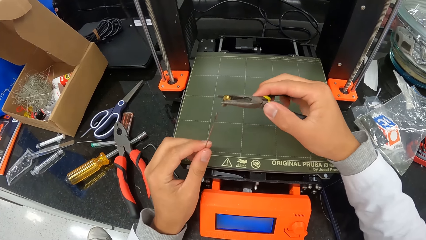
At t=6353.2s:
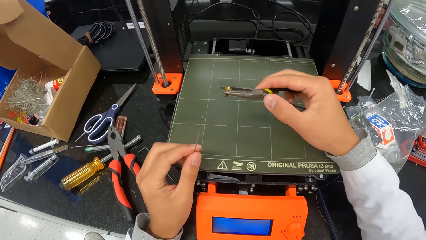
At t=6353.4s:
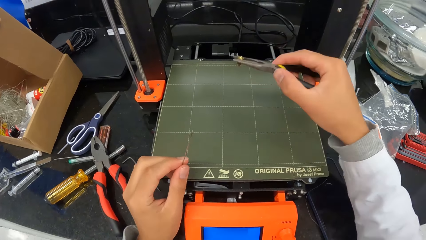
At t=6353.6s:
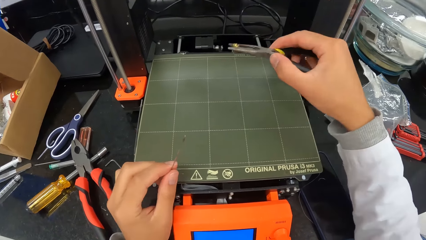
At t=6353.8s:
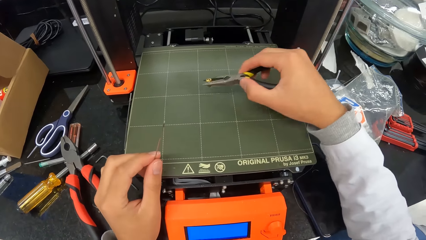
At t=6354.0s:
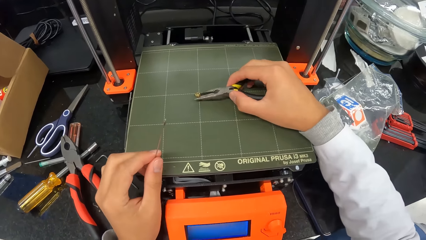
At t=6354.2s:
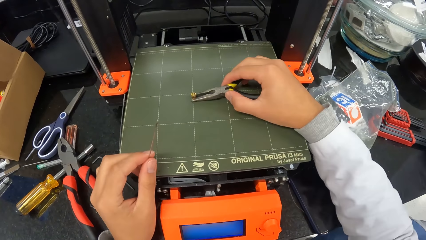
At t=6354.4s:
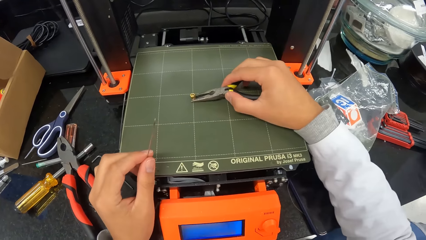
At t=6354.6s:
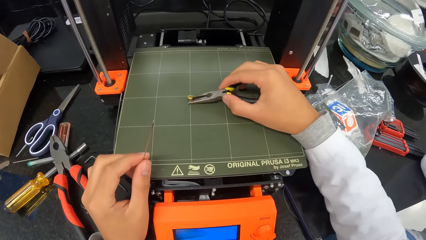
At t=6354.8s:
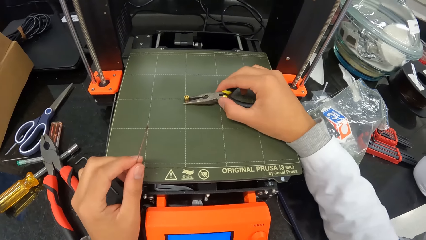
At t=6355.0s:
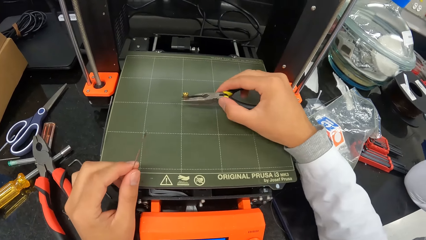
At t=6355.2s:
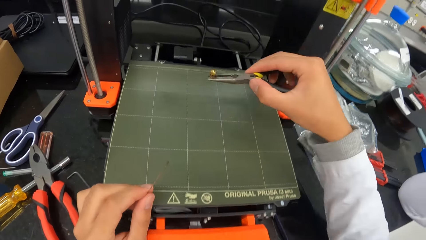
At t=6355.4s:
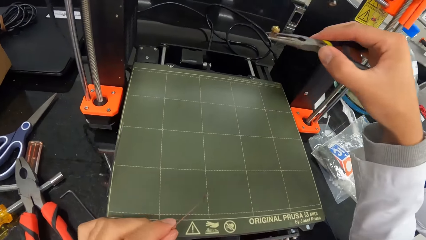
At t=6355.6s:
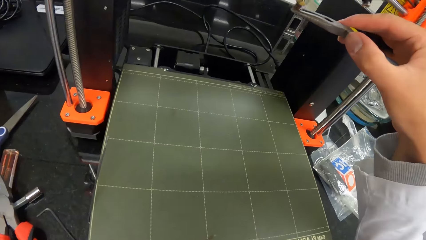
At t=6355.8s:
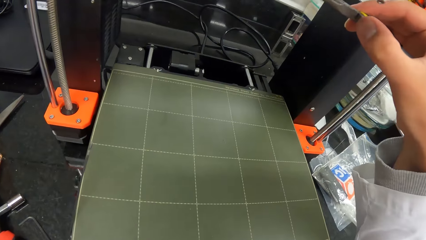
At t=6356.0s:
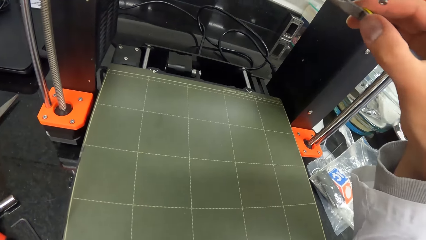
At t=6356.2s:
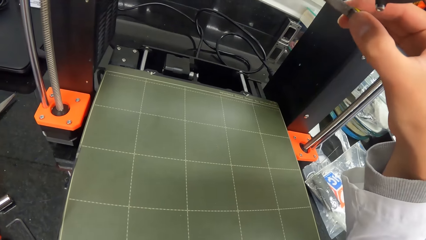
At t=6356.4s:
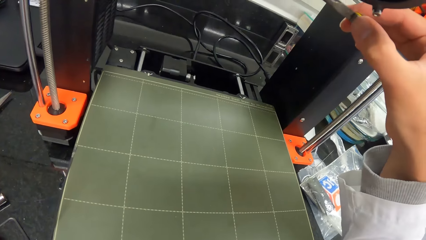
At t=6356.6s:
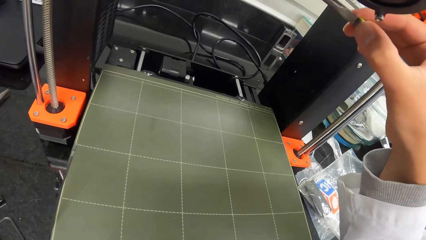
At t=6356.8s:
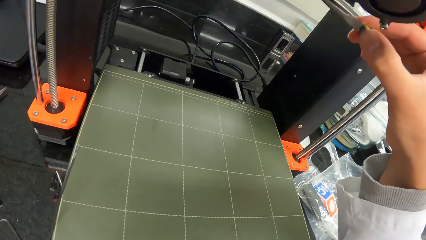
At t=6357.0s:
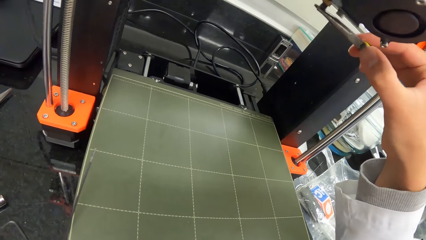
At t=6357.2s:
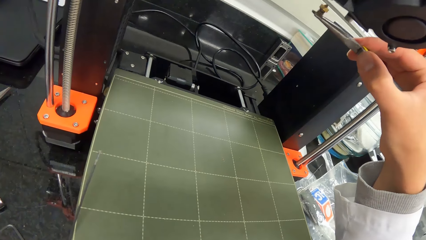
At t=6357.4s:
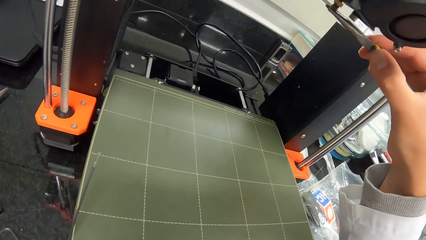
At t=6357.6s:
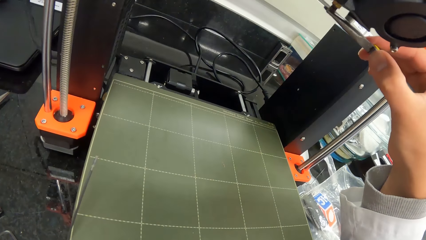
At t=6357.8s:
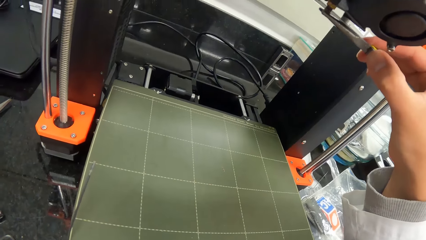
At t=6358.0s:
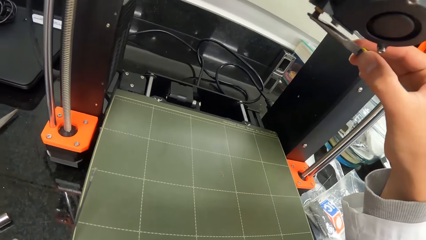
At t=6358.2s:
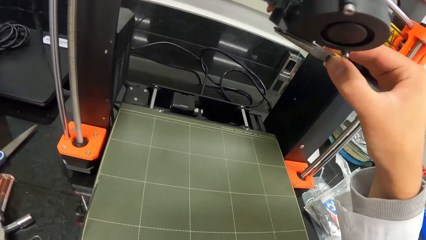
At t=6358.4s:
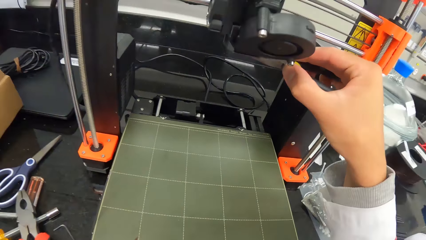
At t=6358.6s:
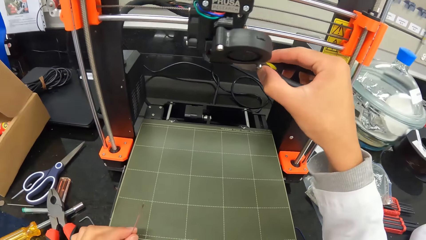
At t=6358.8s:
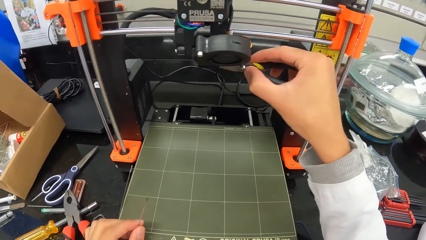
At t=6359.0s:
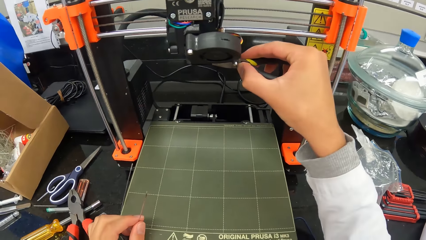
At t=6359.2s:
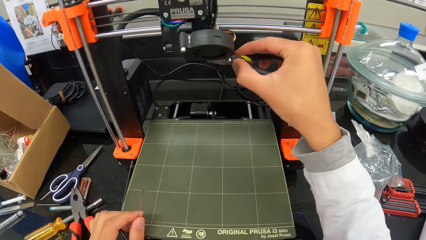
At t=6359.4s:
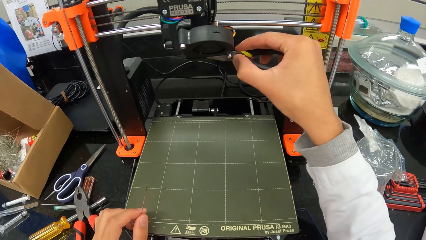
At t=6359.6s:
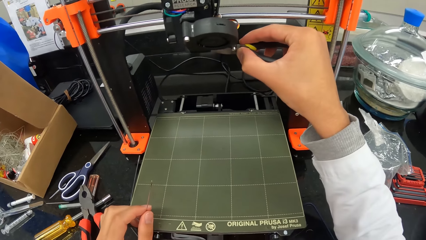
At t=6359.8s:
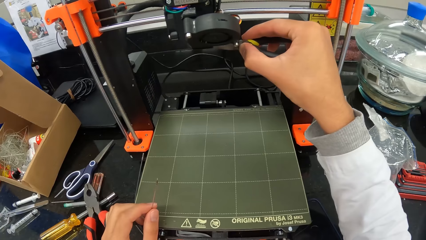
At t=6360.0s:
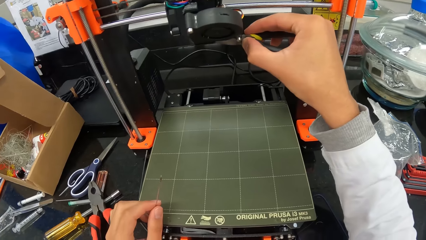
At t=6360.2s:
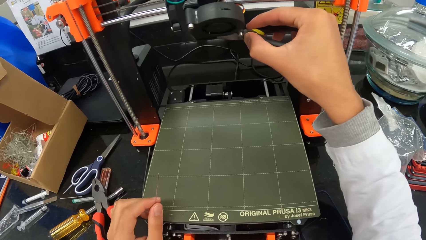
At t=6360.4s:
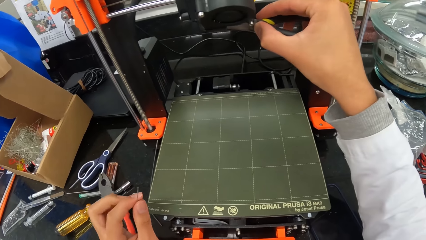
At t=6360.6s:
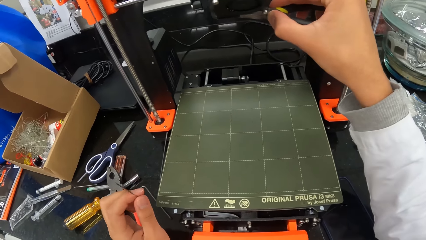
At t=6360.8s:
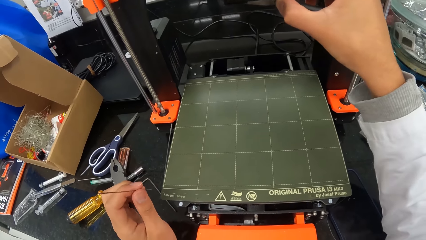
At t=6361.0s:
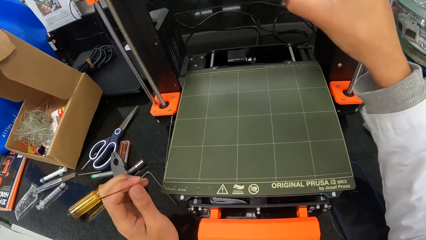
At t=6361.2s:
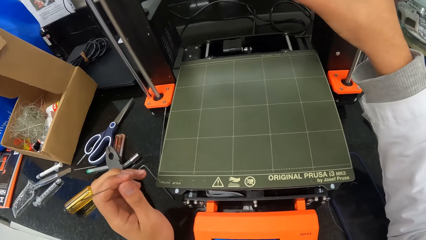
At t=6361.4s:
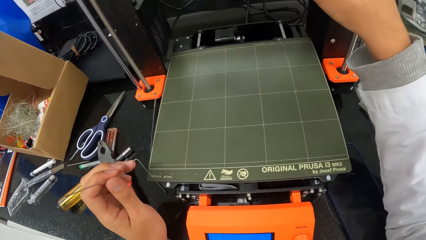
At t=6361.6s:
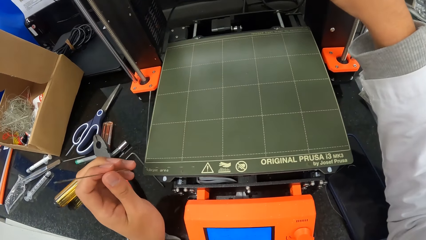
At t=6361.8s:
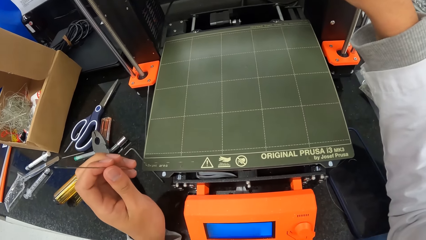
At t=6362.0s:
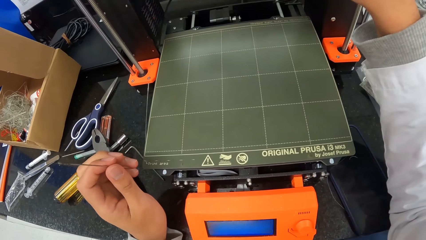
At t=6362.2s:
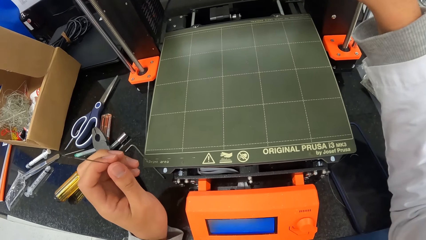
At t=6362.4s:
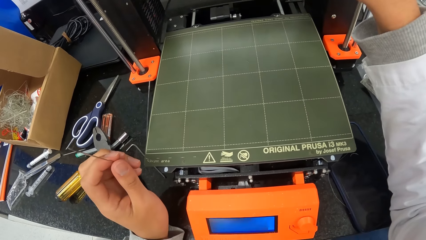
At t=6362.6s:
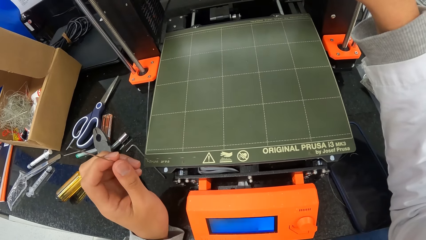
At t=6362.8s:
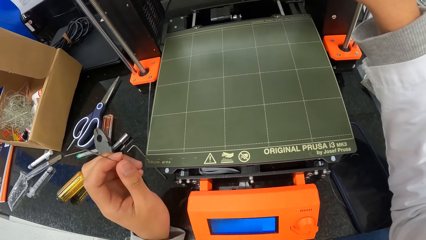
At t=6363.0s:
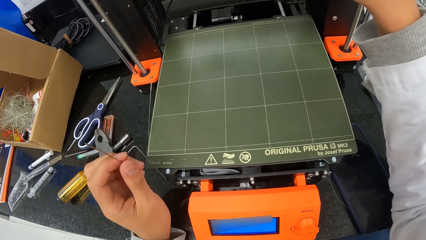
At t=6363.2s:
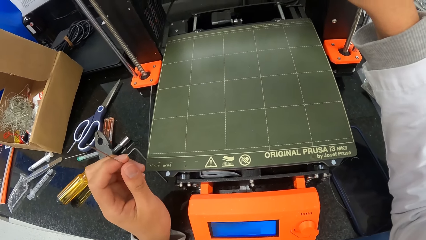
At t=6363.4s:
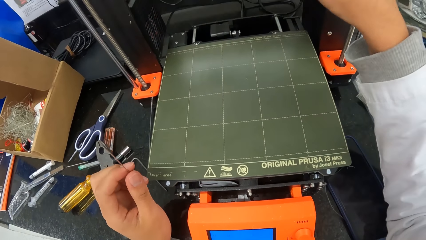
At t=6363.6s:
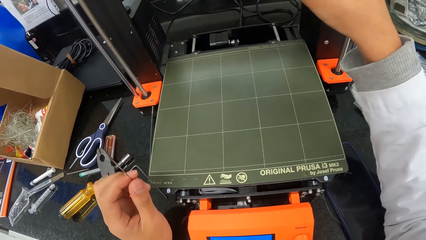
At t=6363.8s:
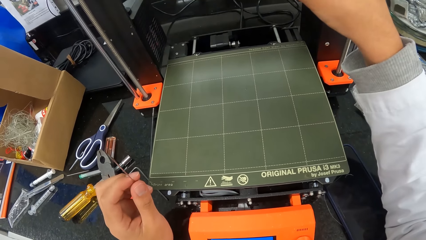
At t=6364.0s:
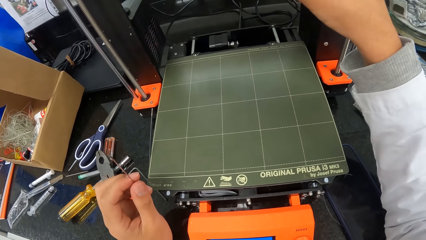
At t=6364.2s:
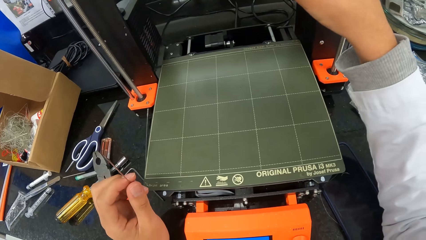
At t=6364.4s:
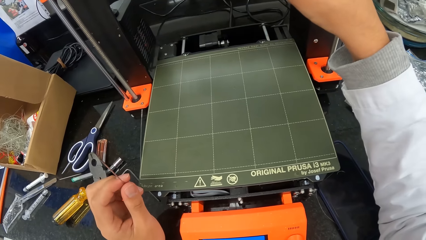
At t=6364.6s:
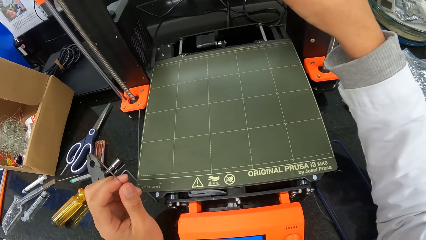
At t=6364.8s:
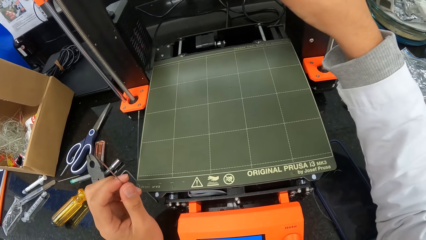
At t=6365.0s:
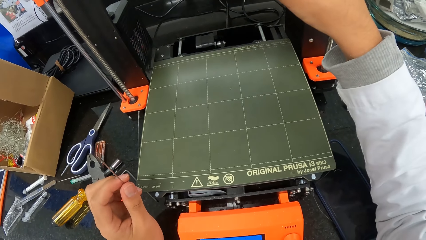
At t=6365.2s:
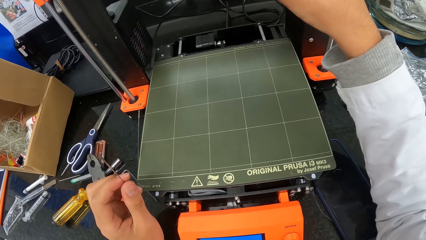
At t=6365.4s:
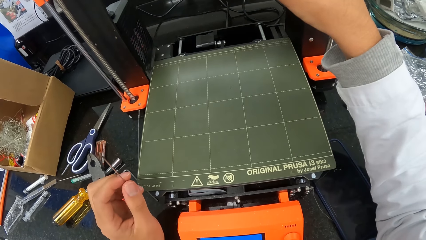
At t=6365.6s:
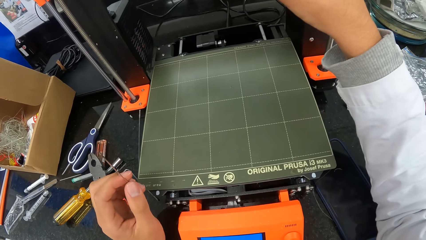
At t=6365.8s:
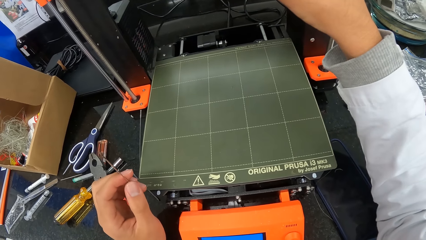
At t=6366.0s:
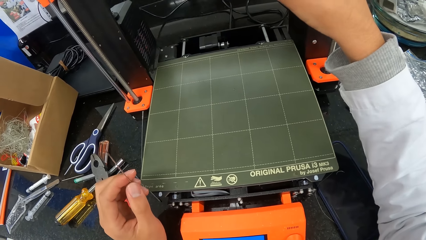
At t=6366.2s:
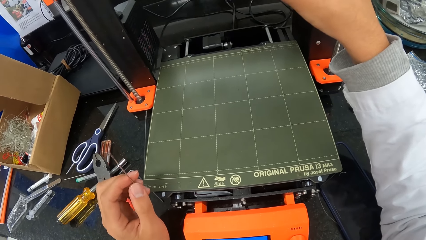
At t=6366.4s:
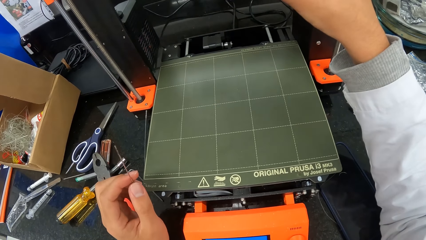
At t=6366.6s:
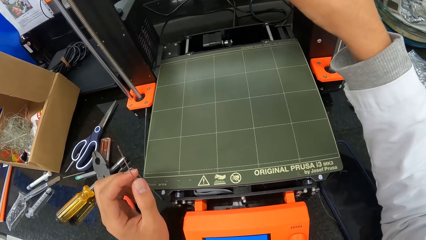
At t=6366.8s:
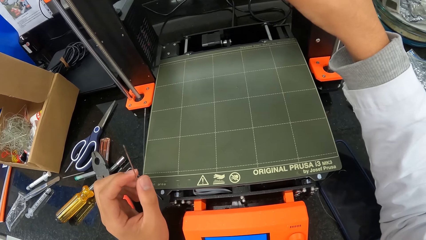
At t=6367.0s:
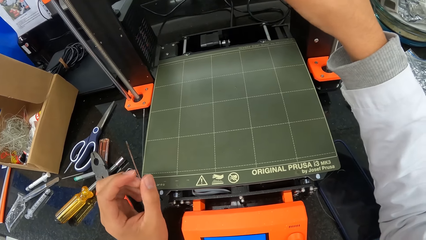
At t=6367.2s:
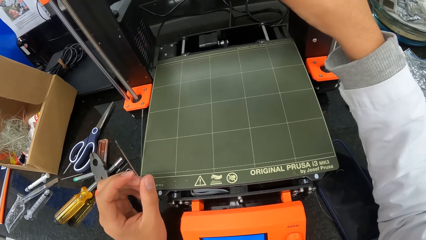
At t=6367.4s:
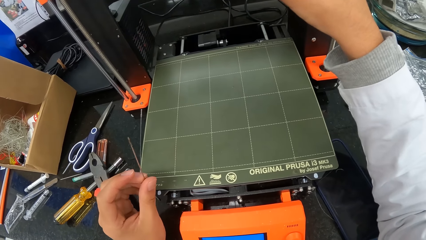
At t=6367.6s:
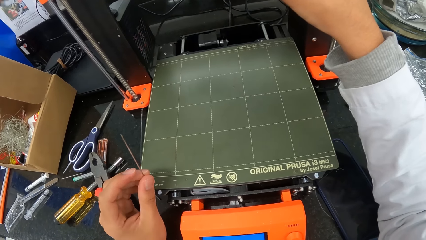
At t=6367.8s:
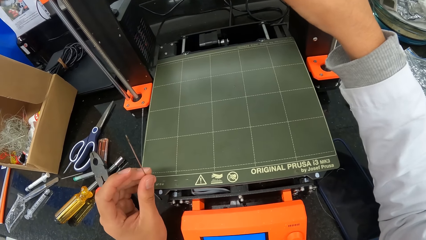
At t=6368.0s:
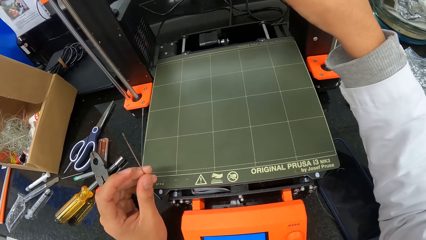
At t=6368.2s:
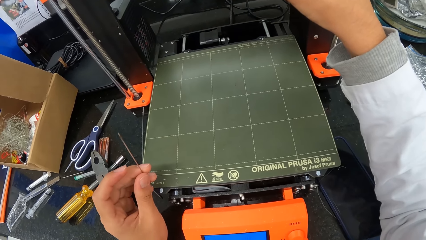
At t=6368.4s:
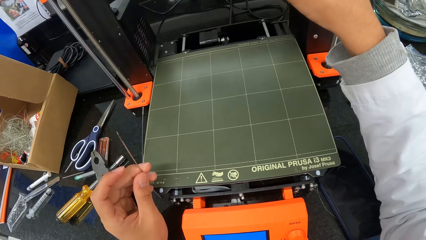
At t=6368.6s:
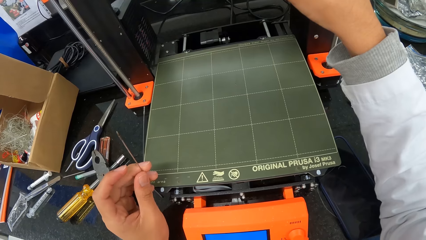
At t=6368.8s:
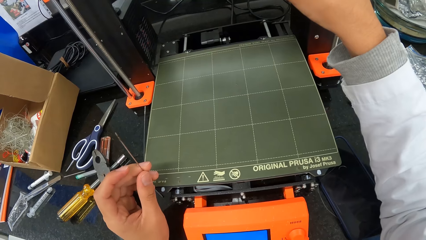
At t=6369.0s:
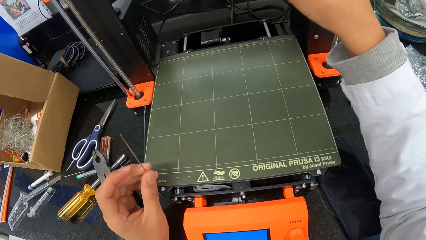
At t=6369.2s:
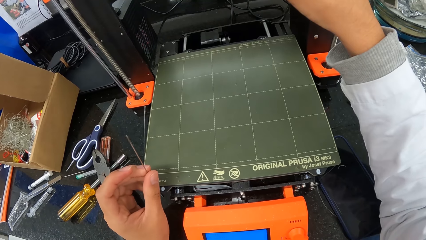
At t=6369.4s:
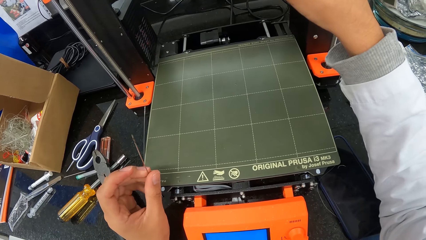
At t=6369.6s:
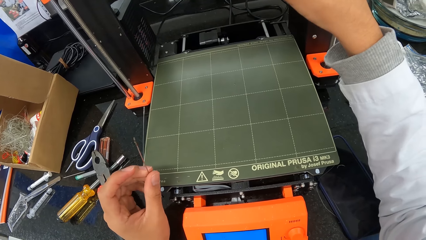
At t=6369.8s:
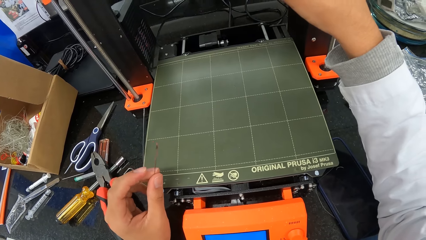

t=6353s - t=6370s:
The camera wearer drops the nut on the three dimensional printer with the pair of pliers in his right hand. He picks the nut from the three dimensional printer with the pair of pliers in his right hand. He connects the nut to the hot end of the three dimensional printer with the pair of pliers in his right hand. He looks at the machine.
